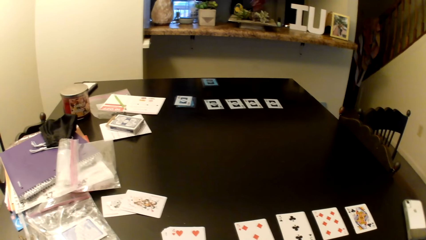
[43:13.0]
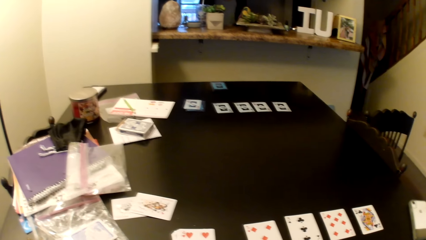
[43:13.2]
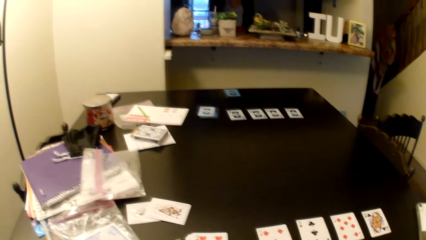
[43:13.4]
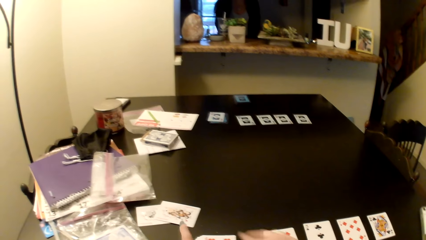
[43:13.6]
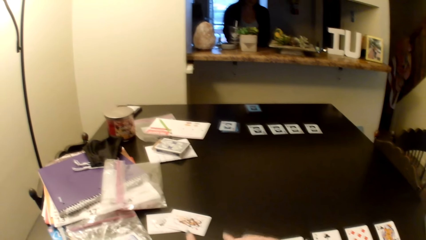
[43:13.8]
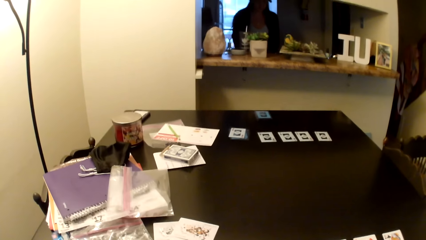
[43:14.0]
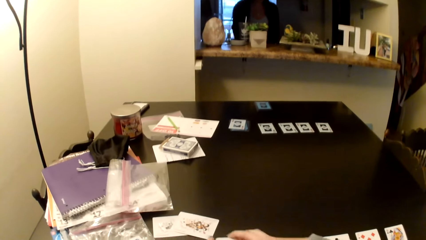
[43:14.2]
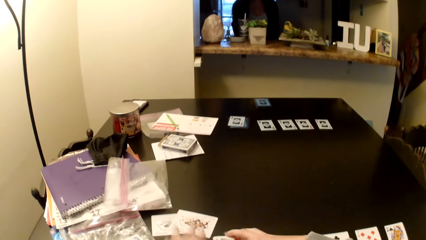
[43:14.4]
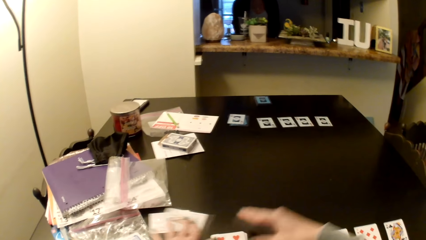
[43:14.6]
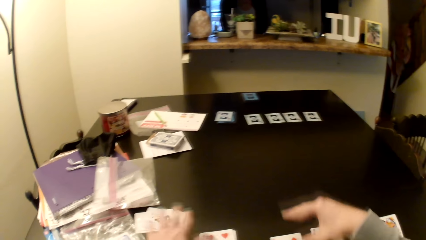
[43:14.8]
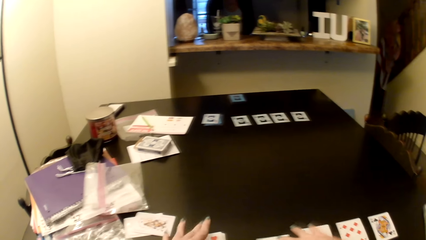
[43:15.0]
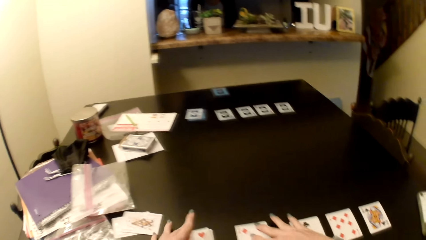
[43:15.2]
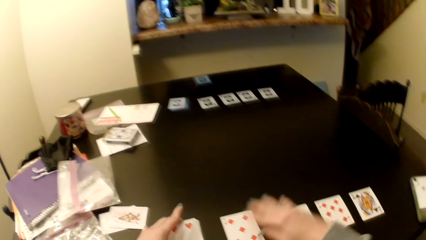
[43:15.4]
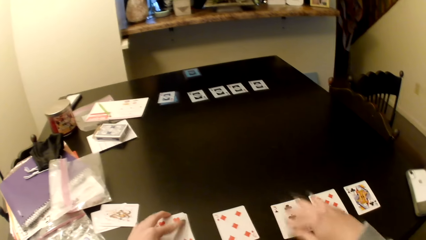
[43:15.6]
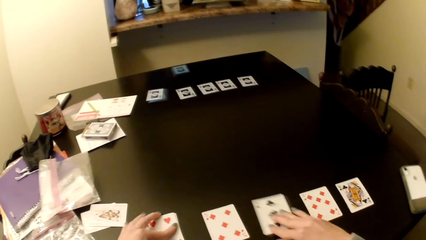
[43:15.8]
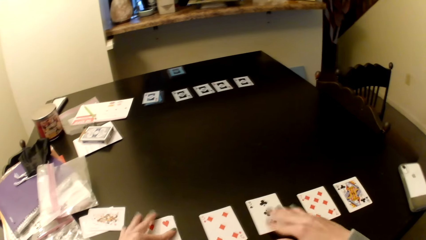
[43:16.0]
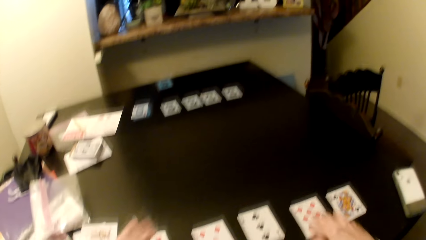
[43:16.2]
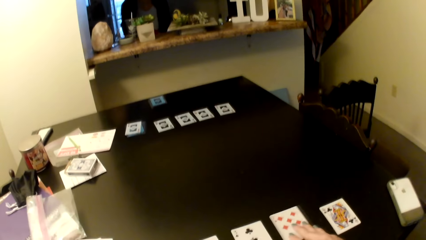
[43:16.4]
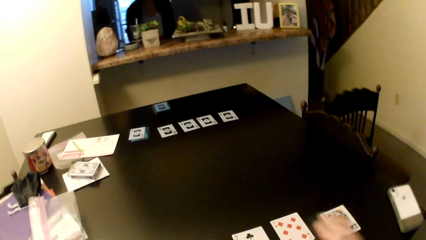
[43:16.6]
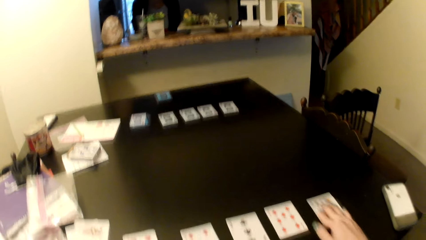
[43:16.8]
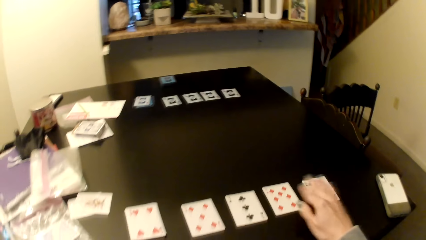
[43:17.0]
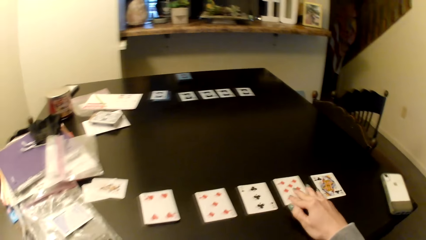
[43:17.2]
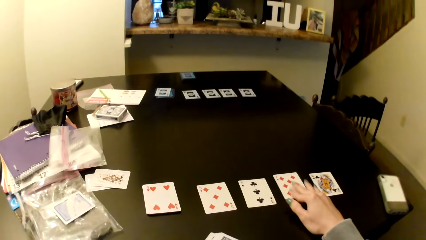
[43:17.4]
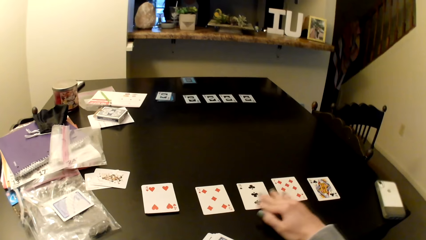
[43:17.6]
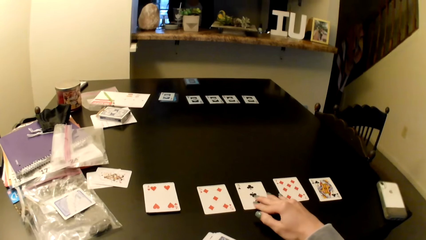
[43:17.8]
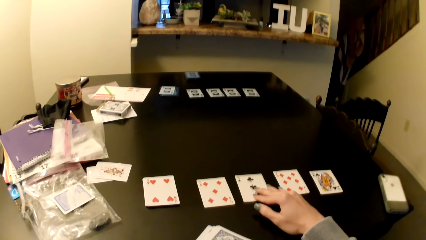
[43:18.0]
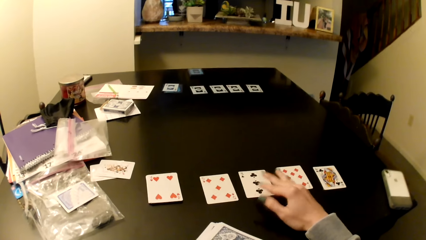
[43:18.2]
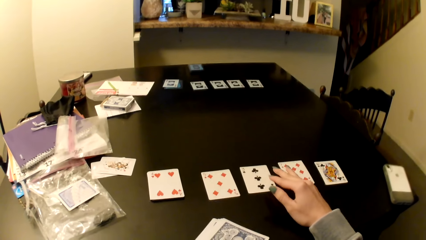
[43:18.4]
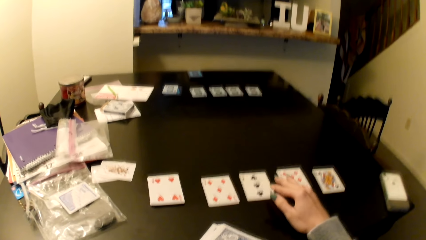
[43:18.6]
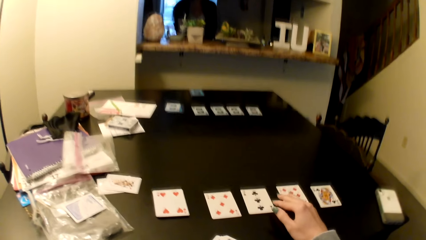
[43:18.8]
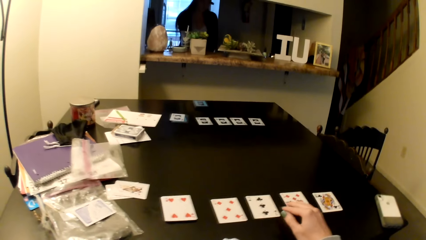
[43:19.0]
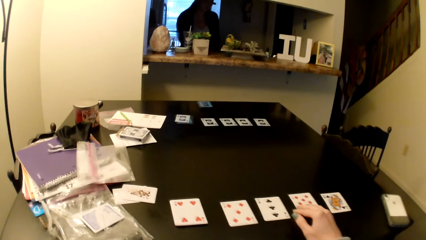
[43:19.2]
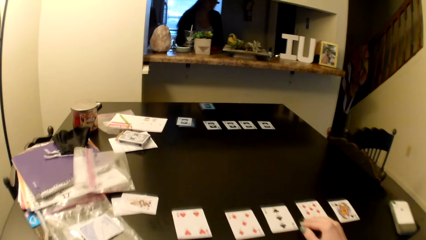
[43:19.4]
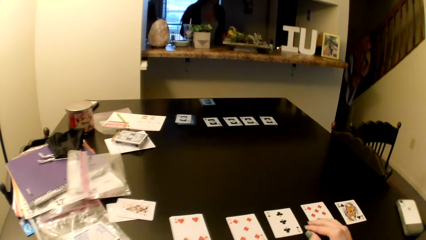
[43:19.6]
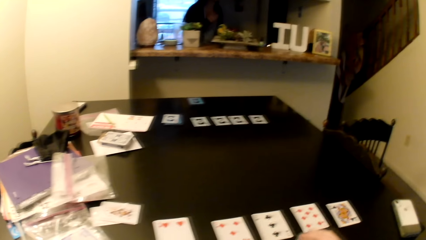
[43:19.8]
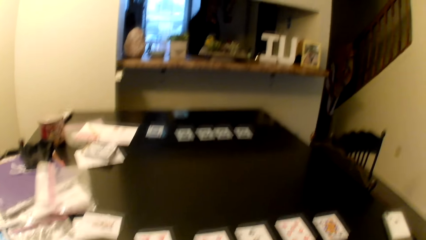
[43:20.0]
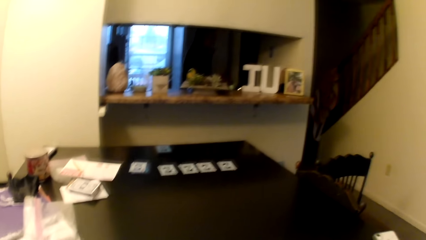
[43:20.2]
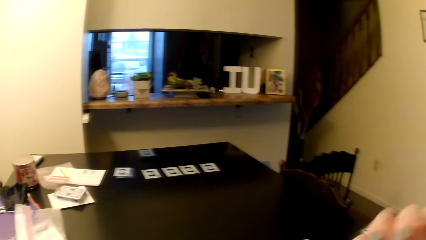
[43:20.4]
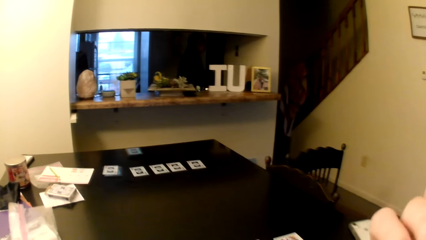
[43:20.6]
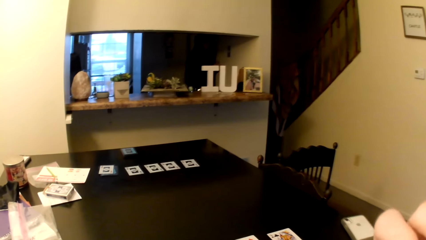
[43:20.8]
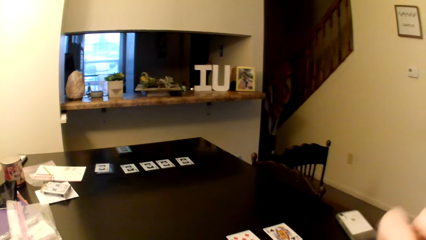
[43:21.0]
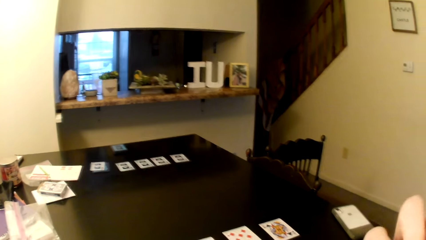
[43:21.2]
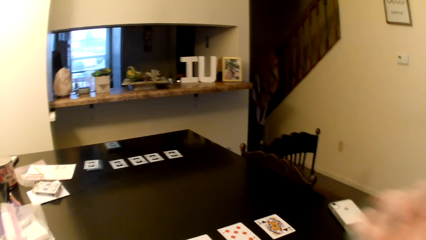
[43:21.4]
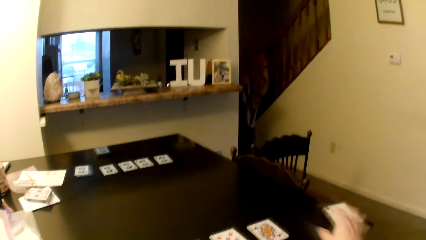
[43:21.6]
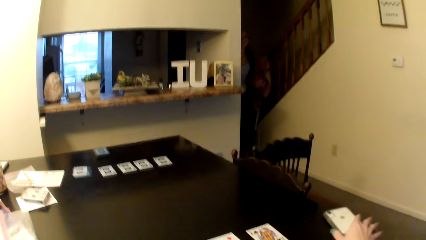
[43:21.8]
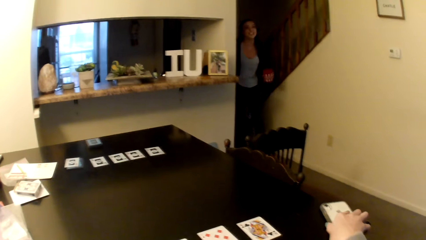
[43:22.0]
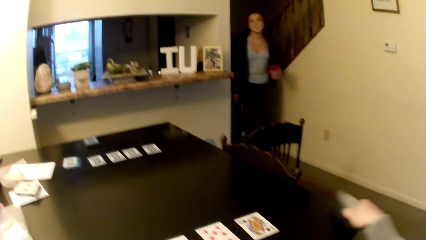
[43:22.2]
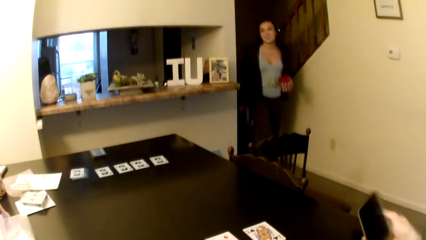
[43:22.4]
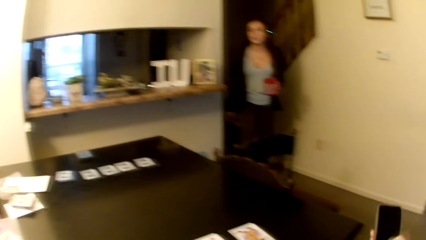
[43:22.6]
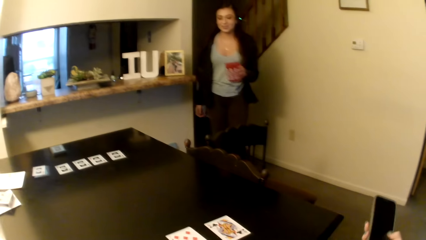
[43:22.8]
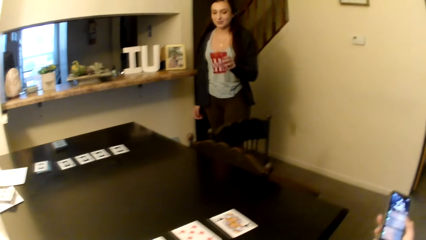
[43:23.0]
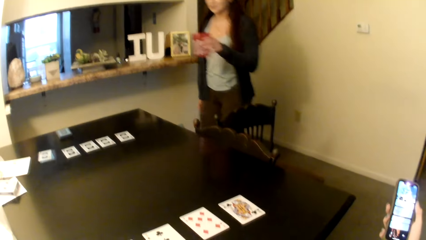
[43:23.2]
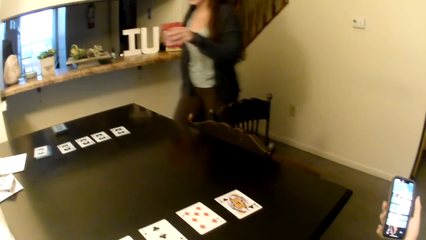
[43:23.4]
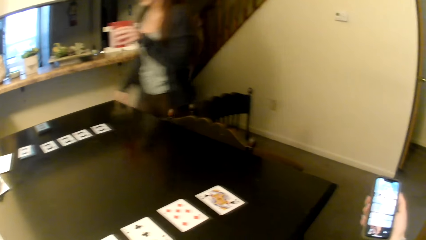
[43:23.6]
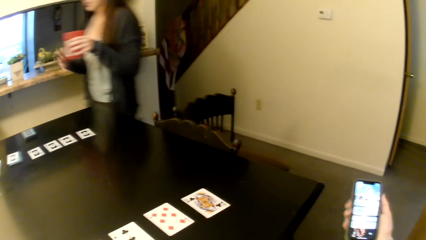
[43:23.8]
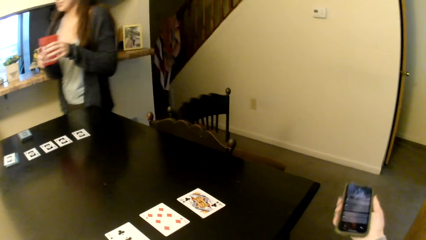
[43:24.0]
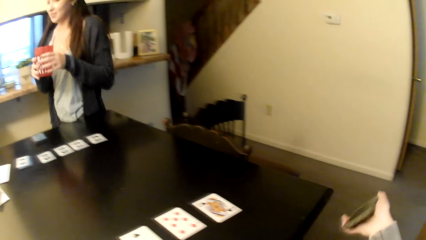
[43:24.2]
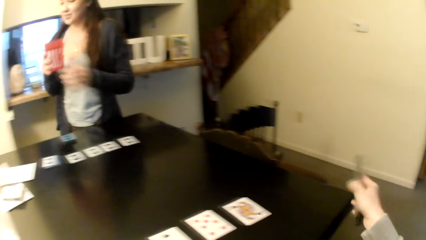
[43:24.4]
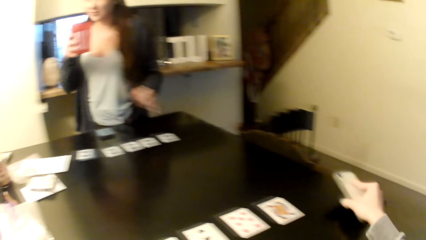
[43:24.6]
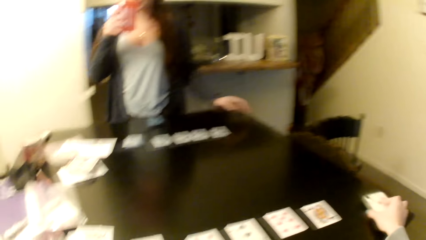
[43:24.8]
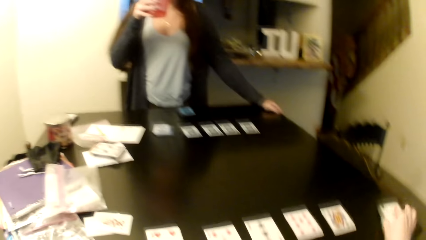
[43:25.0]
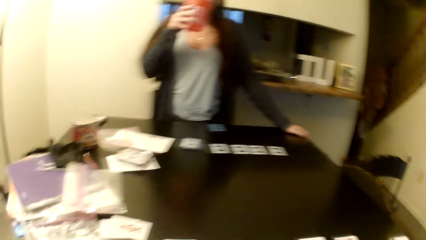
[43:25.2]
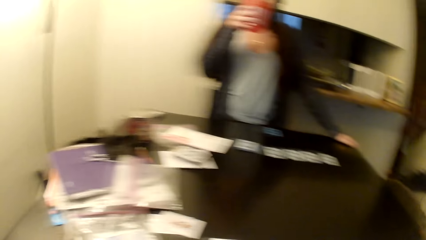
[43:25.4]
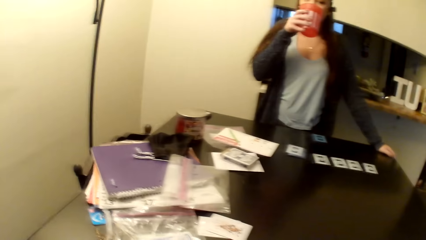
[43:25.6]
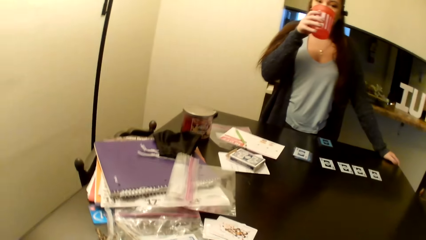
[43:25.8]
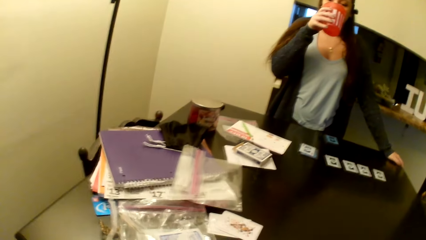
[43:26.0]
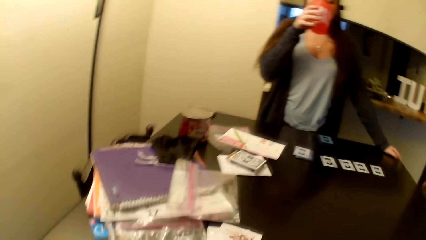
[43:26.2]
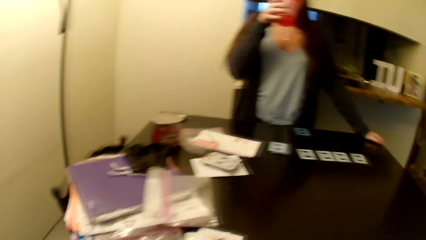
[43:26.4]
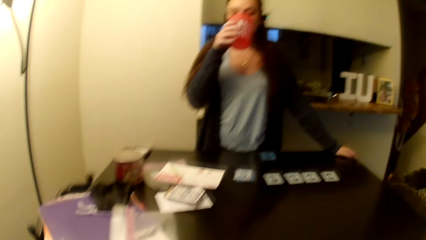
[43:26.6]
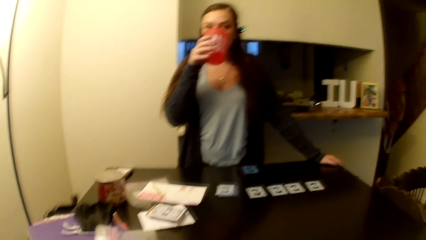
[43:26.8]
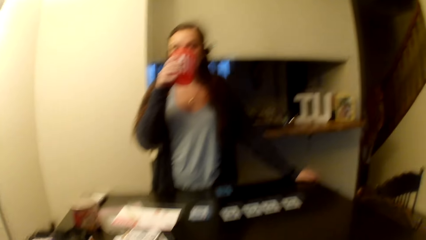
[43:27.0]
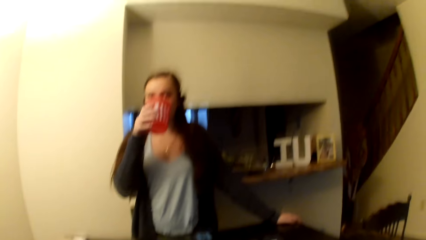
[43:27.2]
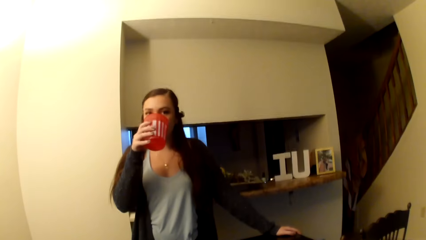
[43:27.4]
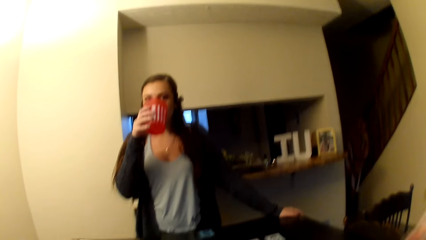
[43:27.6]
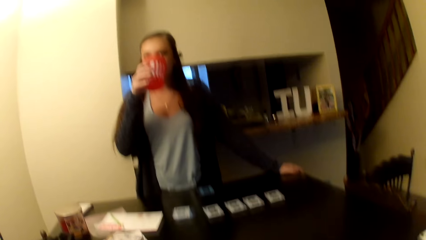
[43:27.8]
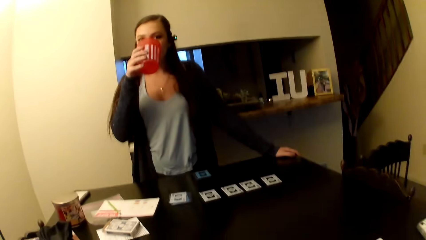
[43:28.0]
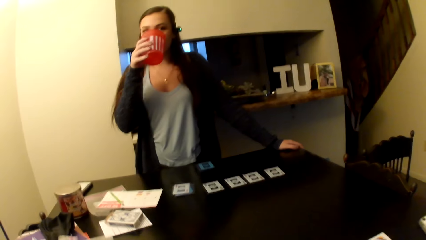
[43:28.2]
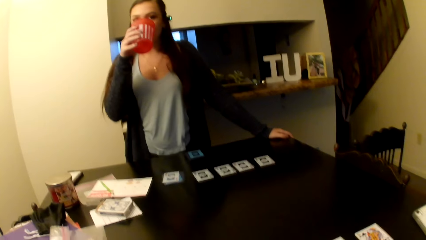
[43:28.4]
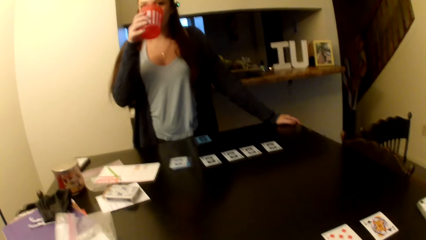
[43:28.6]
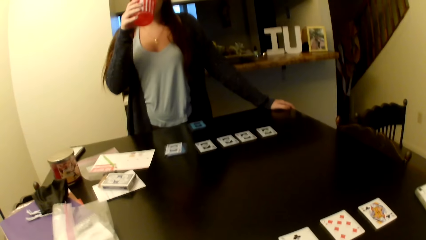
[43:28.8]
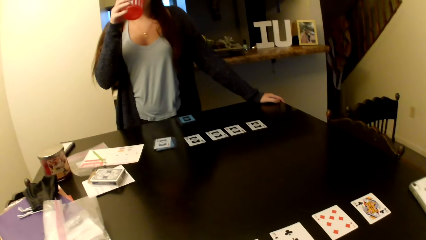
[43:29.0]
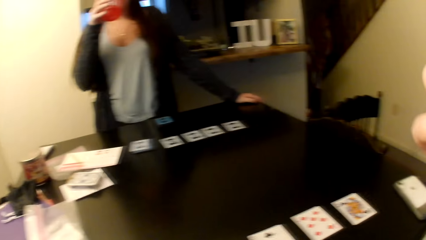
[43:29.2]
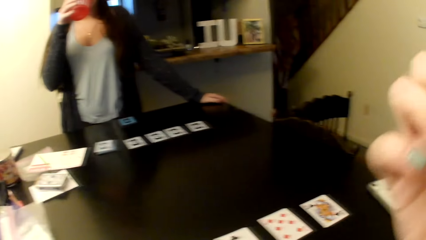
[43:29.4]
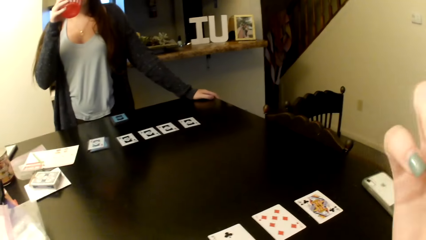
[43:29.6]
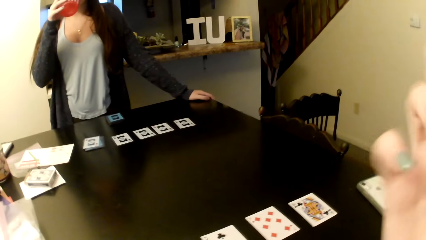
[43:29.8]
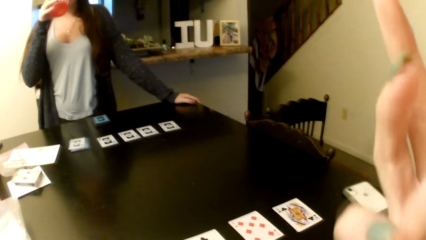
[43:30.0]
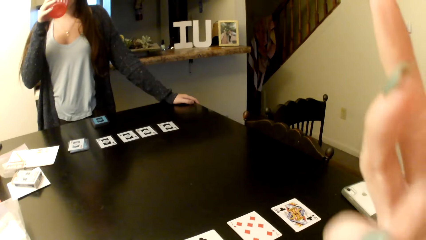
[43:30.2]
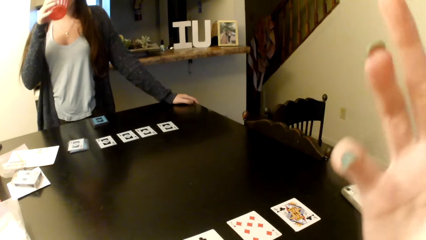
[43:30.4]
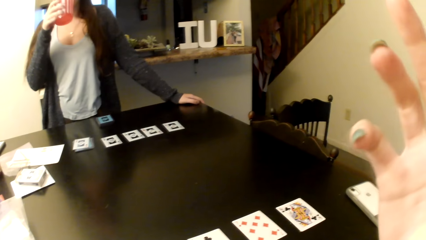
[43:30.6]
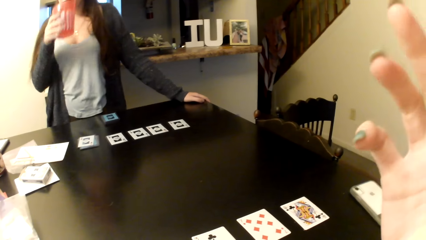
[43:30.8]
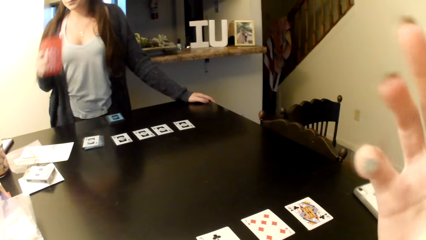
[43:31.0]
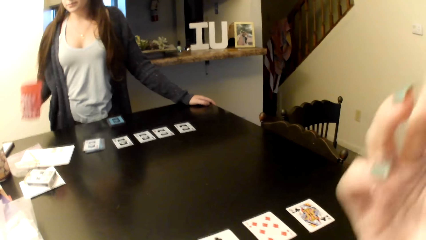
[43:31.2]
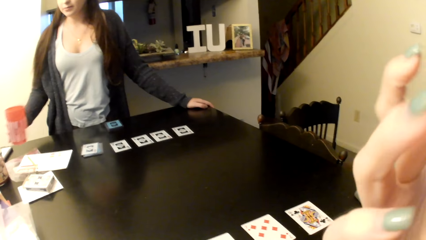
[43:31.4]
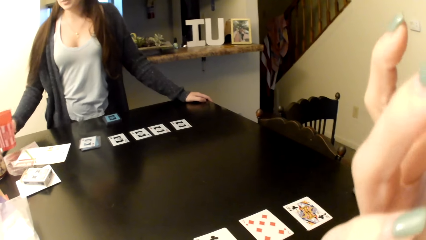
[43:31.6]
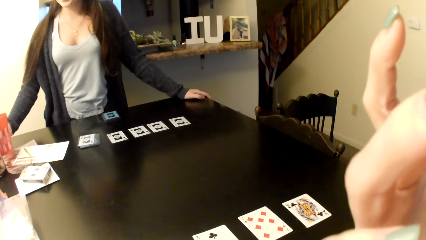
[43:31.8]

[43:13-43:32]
The camera wearer picks the phone from the table. They operate the phone. They place the phone on the table. A woman adjusts the headphone. The woman drinks water. The camera wearer rubs the face.
